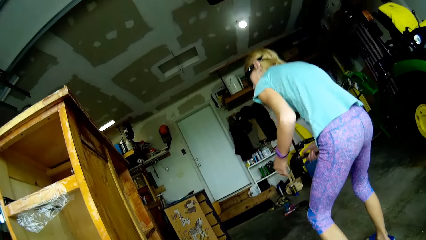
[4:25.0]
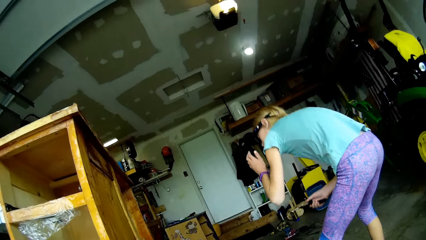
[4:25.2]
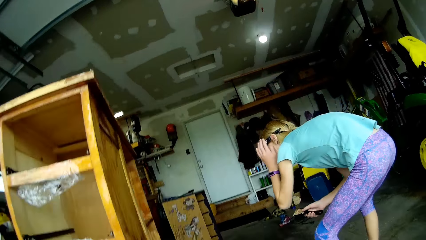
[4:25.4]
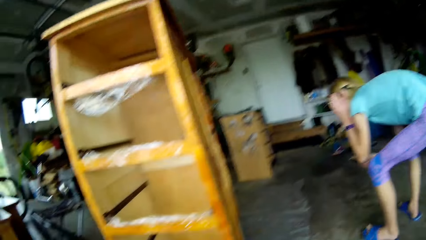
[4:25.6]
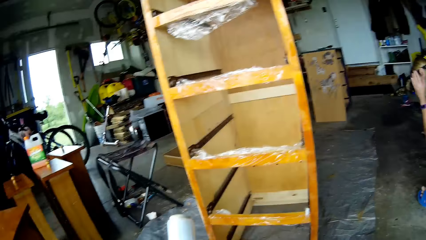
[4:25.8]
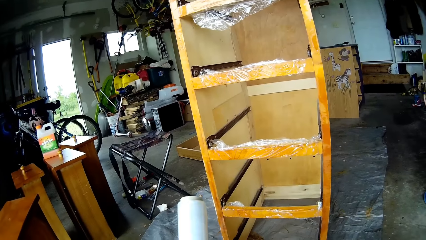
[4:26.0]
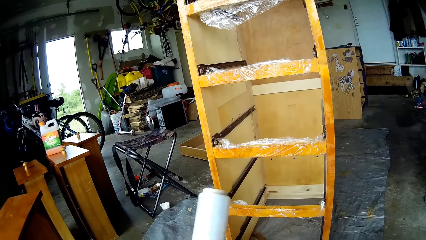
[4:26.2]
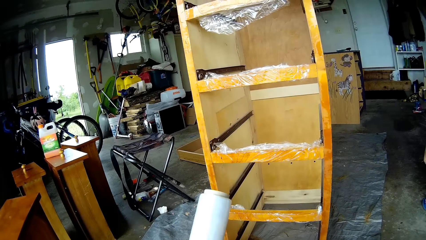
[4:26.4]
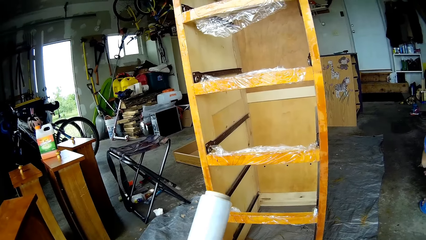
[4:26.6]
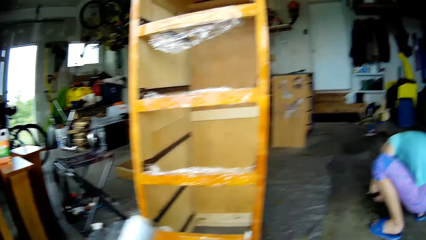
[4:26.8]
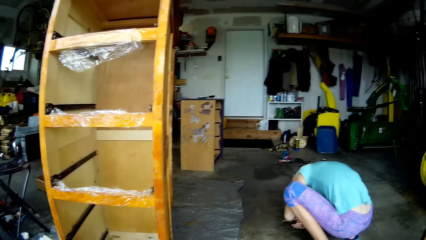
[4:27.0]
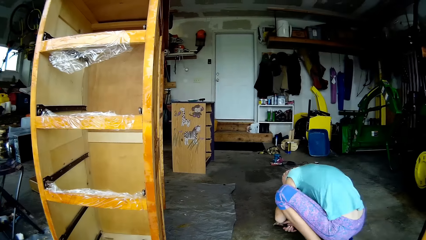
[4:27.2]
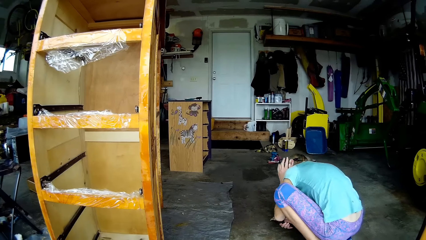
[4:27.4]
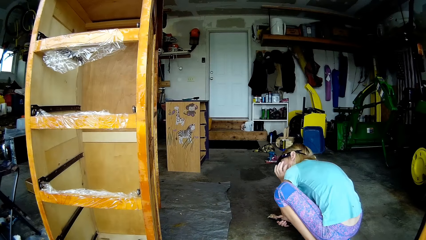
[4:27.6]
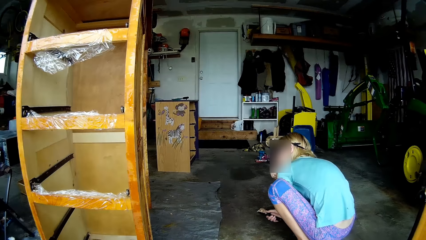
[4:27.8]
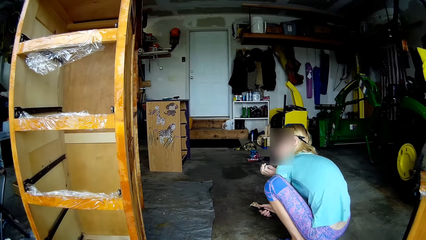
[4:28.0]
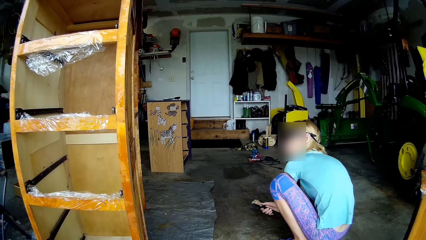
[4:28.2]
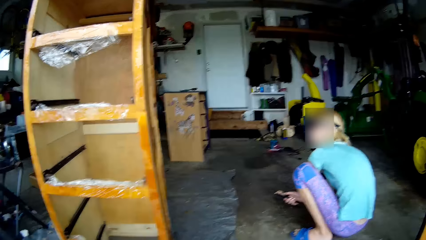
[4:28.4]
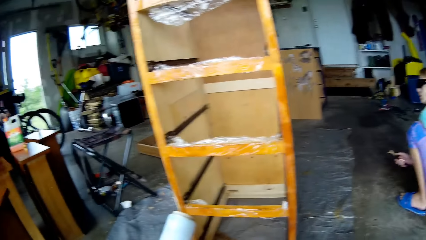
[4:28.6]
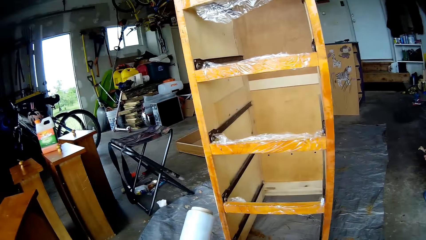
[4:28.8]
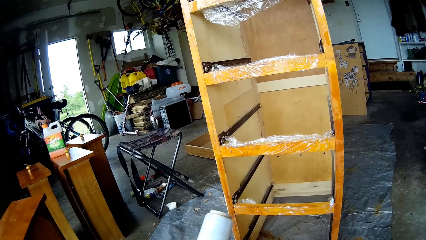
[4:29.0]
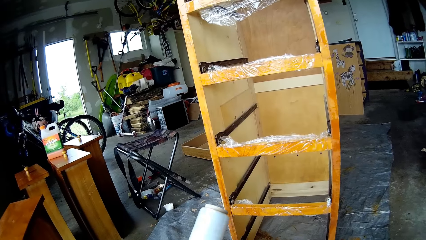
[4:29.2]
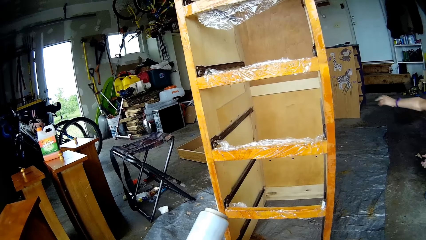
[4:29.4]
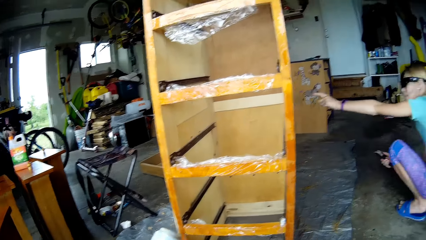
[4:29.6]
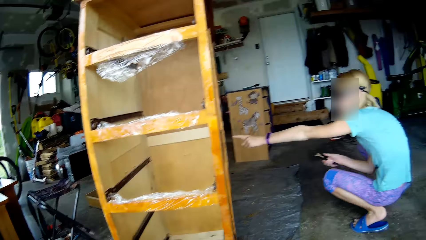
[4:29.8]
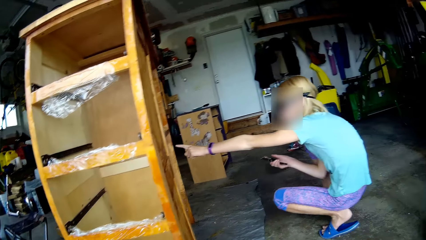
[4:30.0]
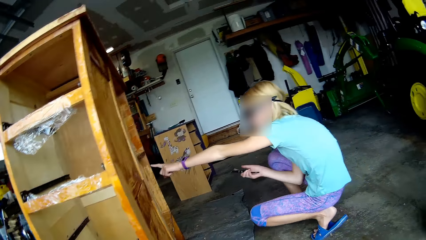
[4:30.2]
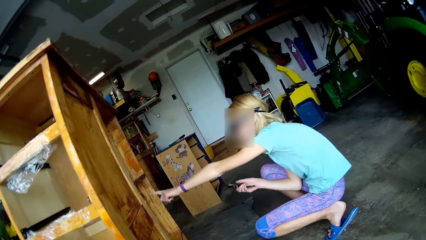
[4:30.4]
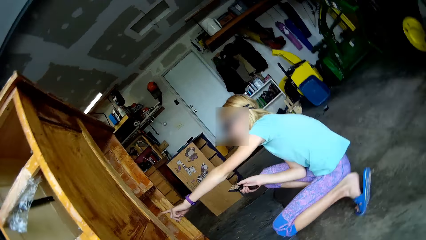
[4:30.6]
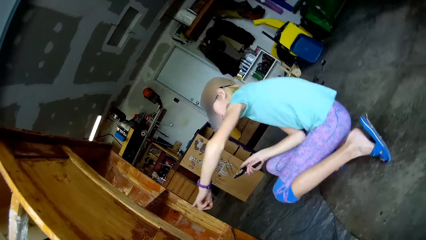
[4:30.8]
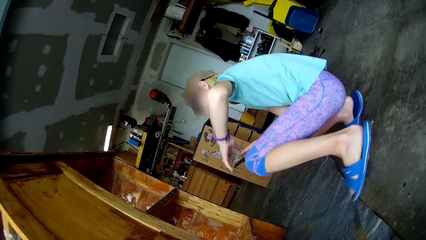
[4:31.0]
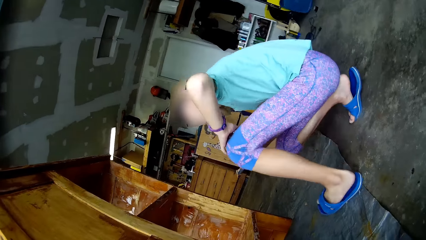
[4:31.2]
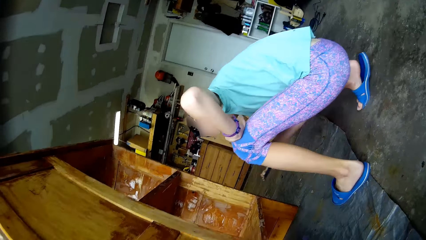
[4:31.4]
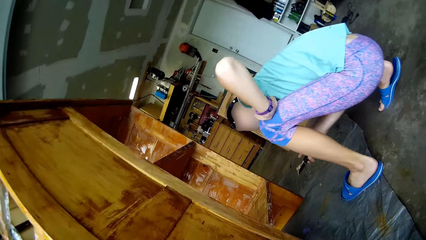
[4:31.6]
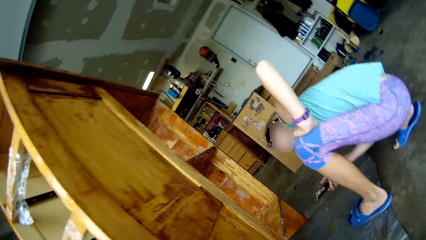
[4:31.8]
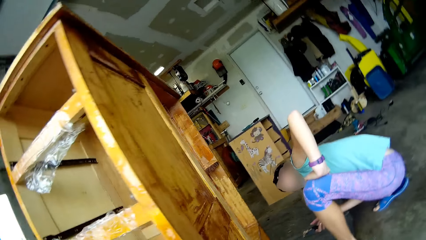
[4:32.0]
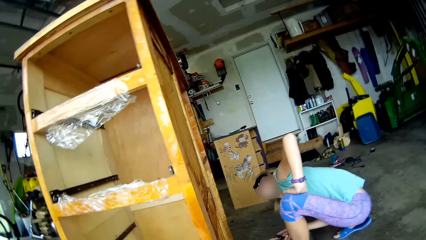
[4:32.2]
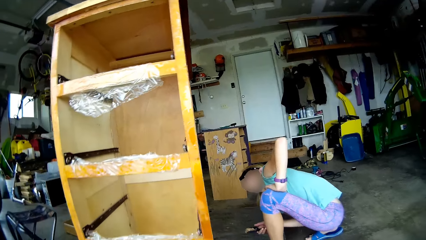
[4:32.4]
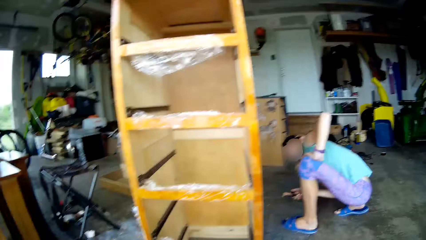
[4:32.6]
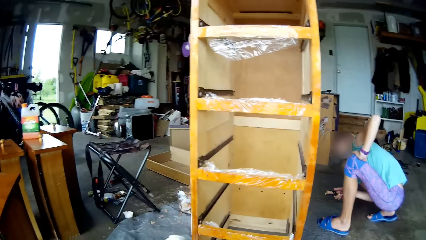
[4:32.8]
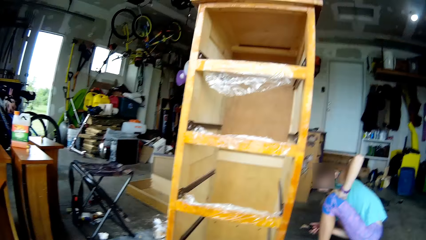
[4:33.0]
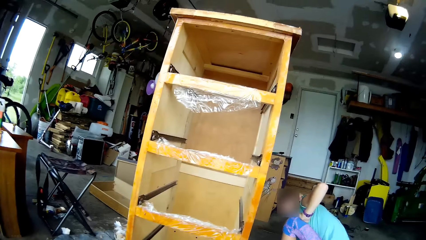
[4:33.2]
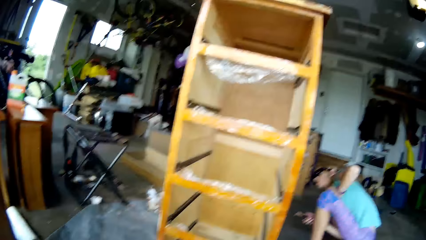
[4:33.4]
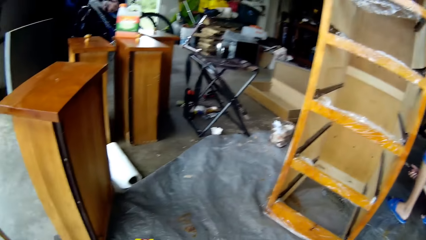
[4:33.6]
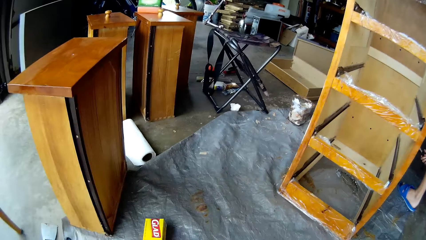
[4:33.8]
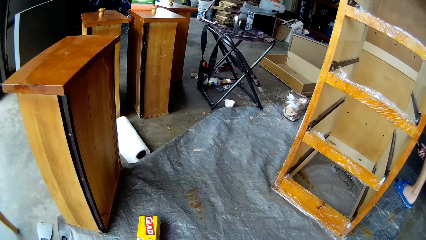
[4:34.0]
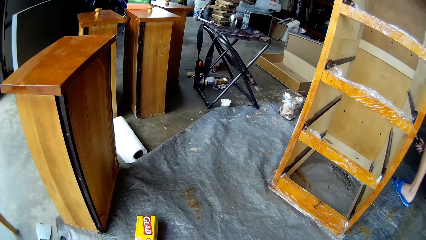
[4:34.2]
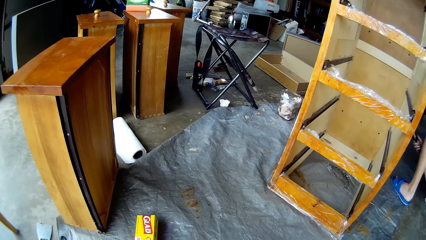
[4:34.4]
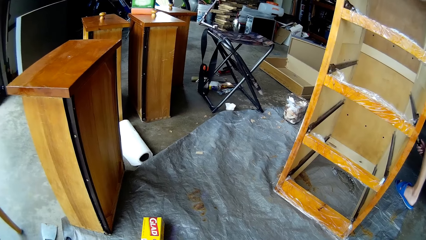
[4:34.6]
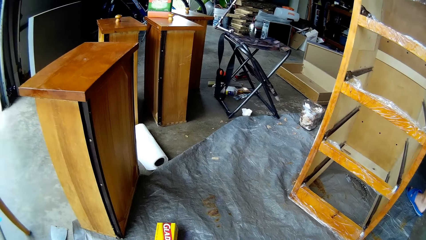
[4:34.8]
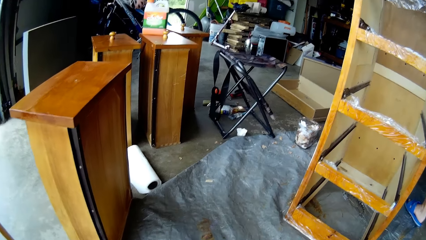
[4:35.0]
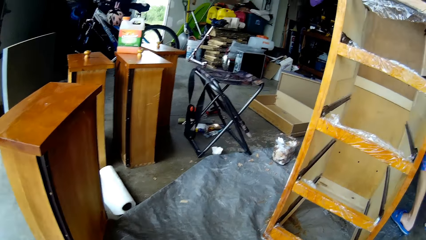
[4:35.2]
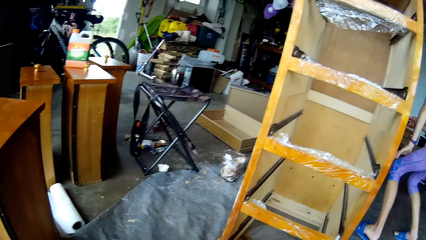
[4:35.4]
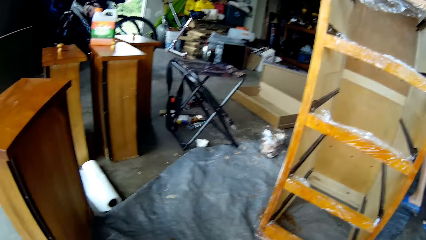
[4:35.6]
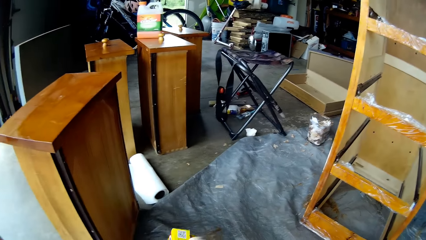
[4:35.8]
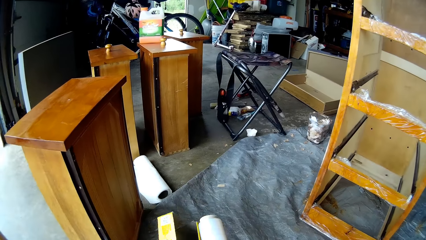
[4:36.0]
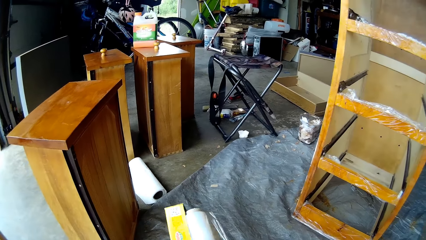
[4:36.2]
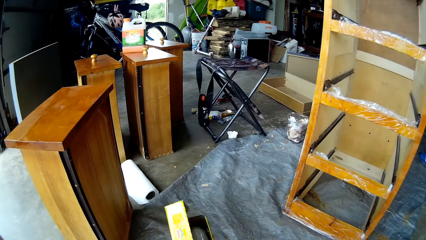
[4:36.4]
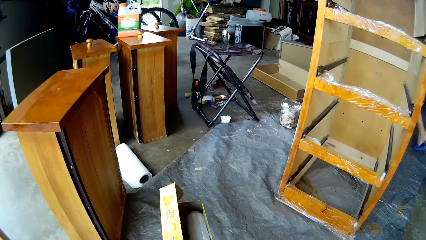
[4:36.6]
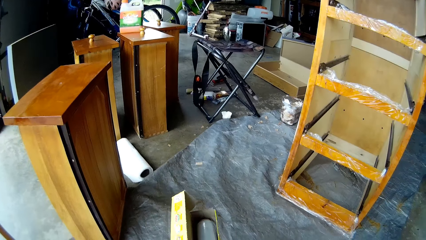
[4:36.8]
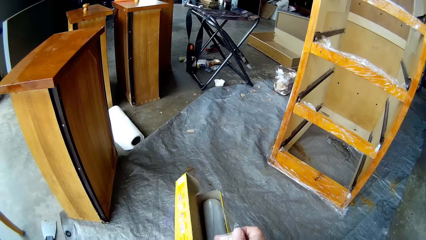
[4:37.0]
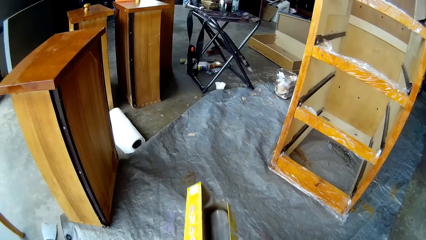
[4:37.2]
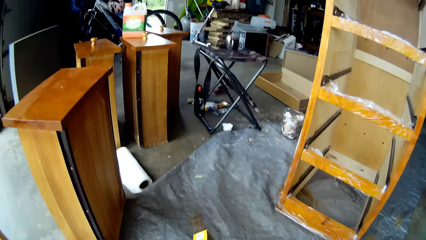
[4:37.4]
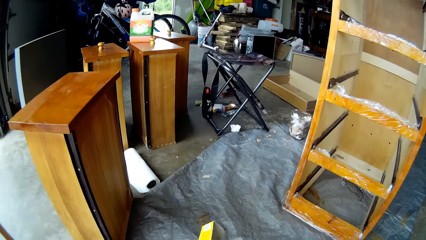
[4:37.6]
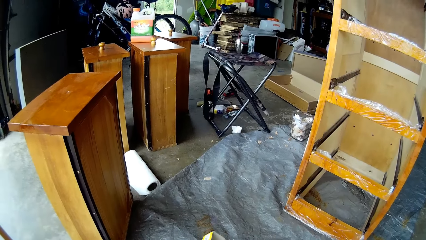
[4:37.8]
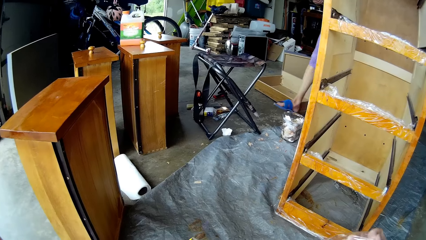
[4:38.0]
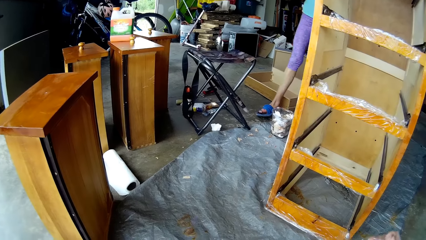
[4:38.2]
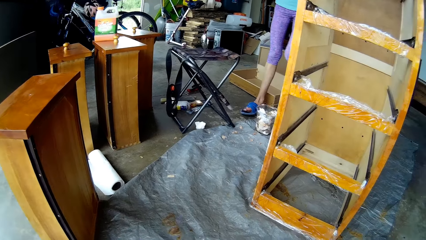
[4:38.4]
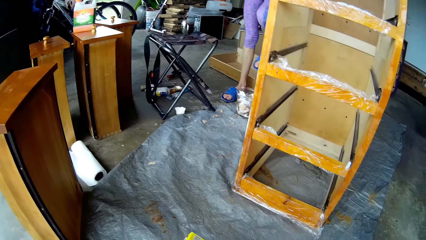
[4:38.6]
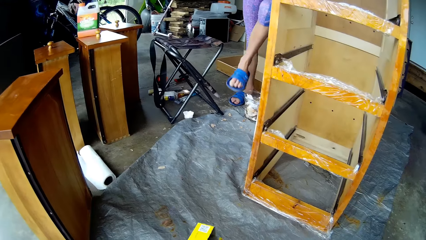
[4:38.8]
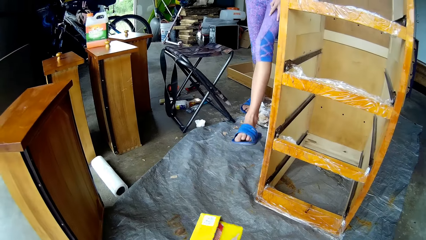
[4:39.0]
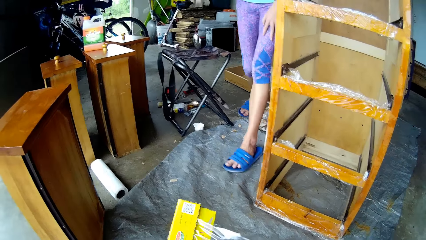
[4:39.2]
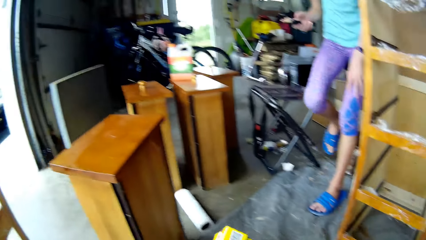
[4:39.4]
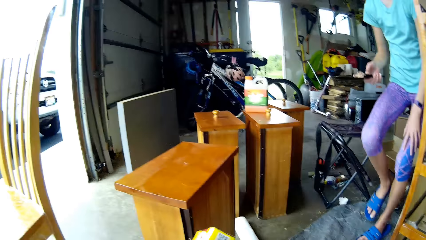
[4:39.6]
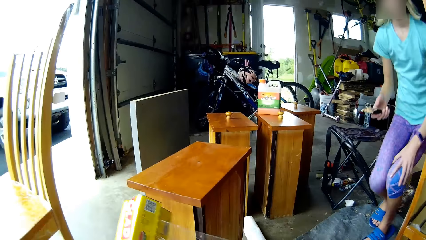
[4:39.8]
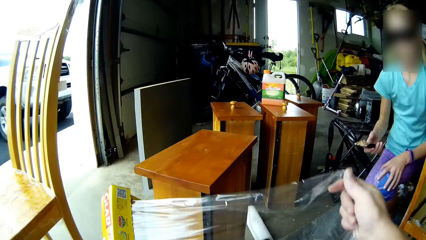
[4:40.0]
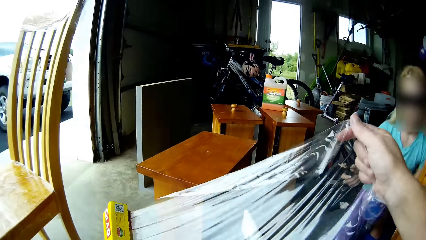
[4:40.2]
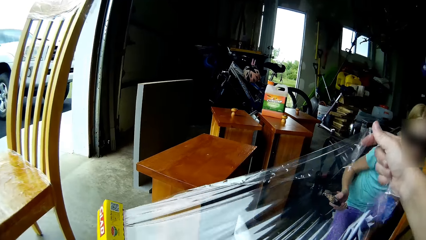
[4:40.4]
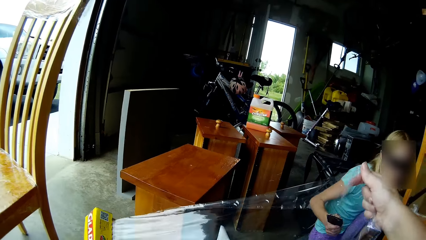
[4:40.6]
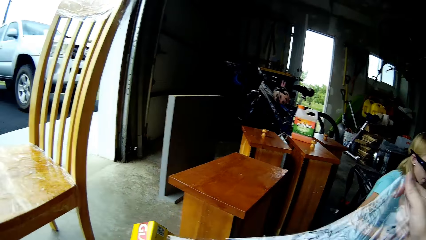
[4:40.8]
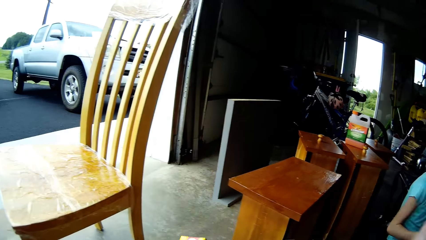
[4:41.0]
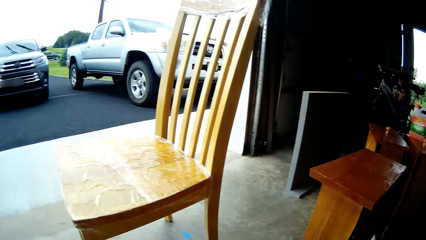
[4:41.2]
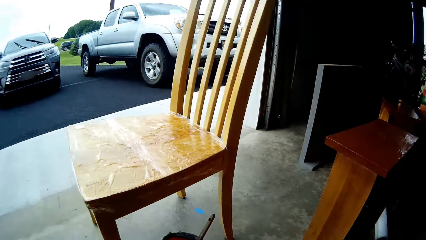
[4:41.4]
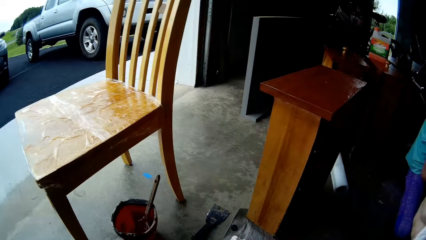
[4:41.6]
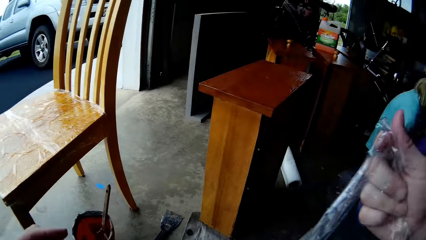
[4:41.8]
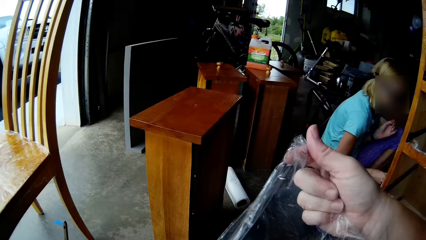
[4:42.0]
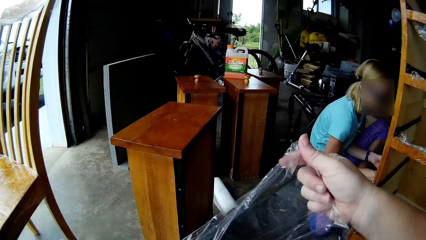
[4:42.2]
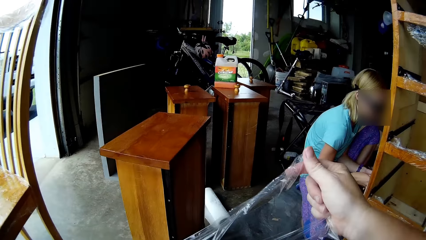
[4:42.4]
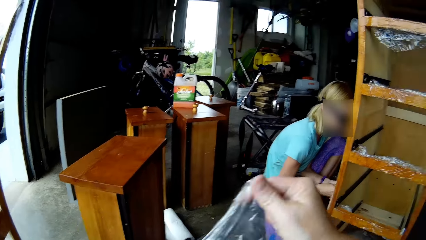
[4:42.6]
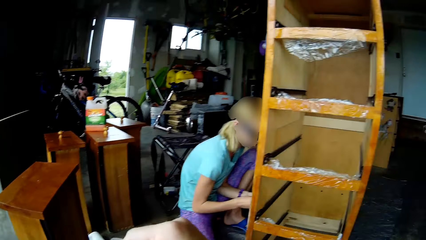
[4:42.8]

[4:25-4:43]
A woman touches her clothes and bends near the cupboard. The woman touches her goggles and looks in the cupboard. The camera wearer holds a foil paper. The woman squats, looks around the cupboard and raises her head. The camera wearer pulls the foil paper from the foil paper tape. The woman points at the cupboard. The camera wearer bends to the right. The woman squats well. The woman moves her leg. The woman looks in the cupboard. The camera wearer looks around. The woman stands up. The camera wearer puts the foil paper in the packet. They touch something. The woman walks around the furniture. The woman squats near the cupboard. The camera wearer pulls the foil paper. They unwrap the plastic covering. They look around.
